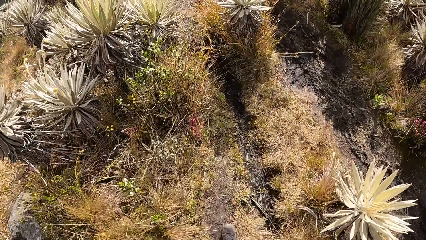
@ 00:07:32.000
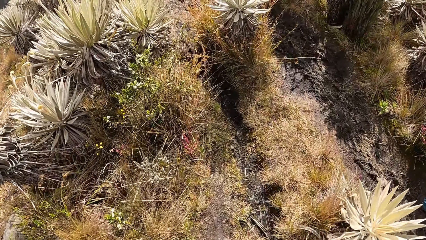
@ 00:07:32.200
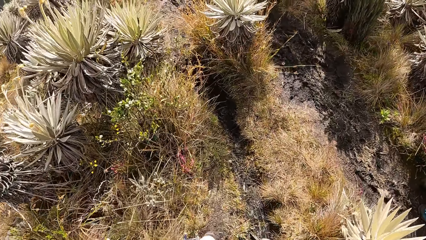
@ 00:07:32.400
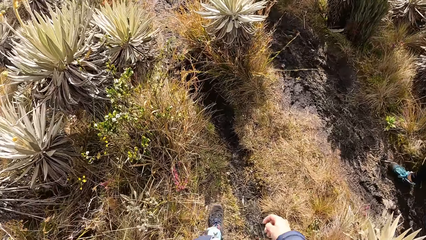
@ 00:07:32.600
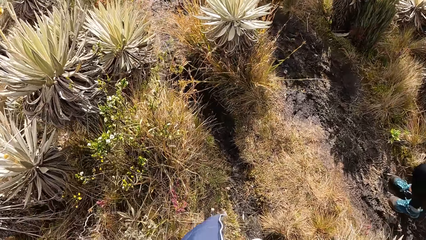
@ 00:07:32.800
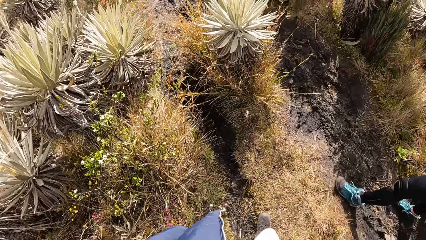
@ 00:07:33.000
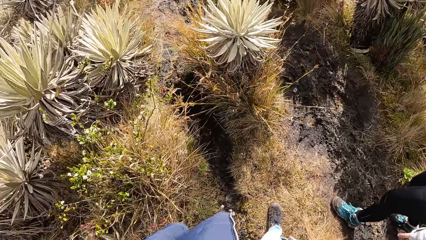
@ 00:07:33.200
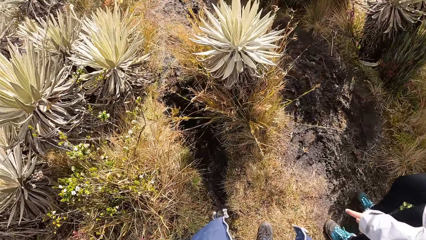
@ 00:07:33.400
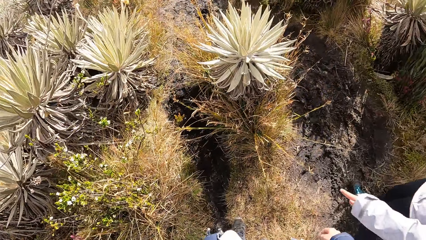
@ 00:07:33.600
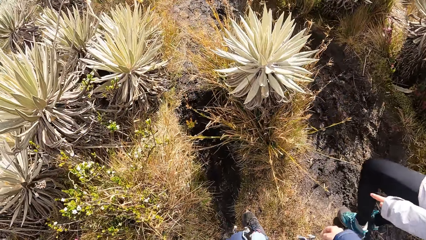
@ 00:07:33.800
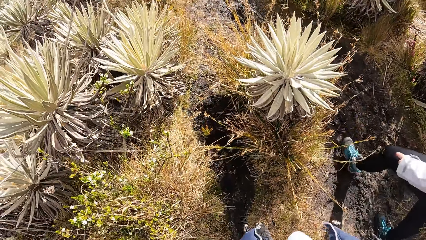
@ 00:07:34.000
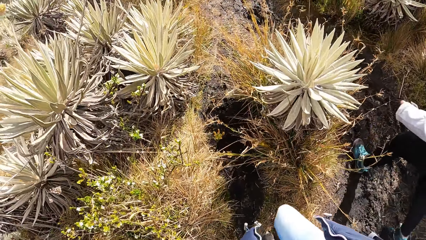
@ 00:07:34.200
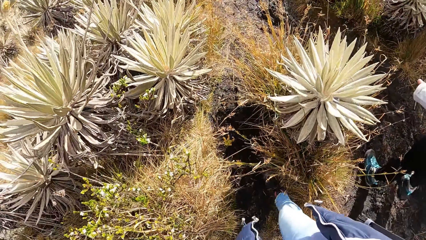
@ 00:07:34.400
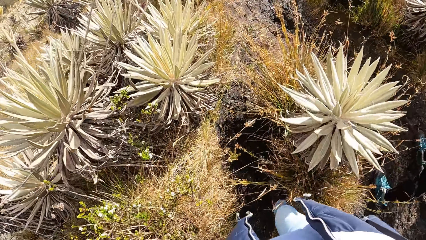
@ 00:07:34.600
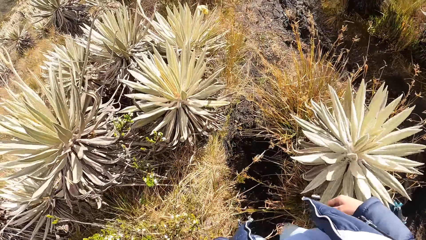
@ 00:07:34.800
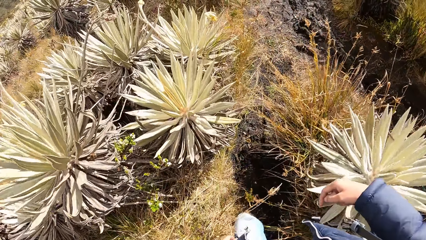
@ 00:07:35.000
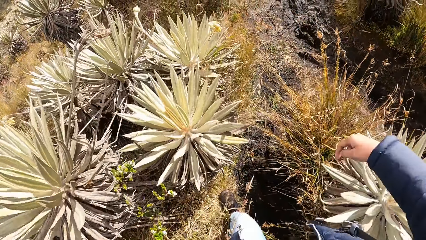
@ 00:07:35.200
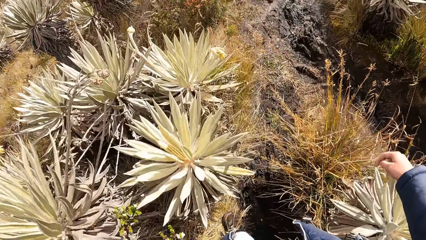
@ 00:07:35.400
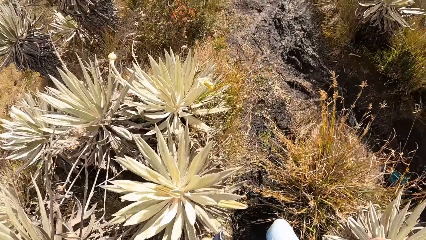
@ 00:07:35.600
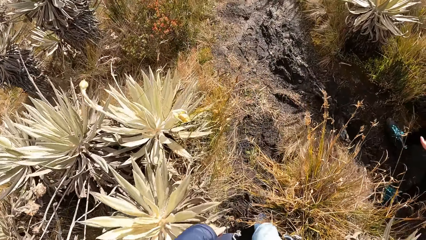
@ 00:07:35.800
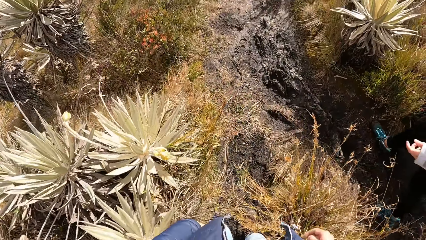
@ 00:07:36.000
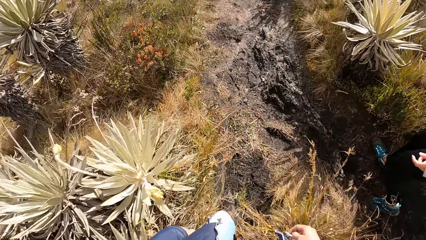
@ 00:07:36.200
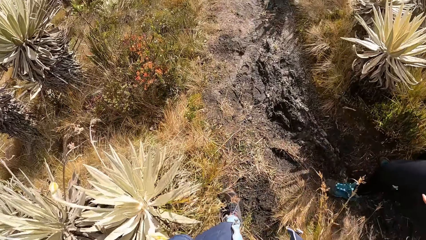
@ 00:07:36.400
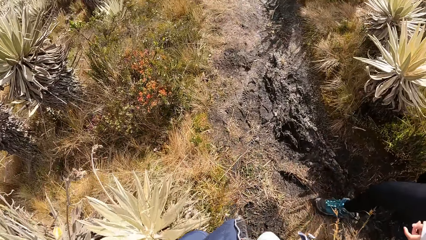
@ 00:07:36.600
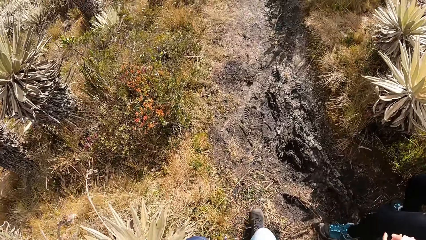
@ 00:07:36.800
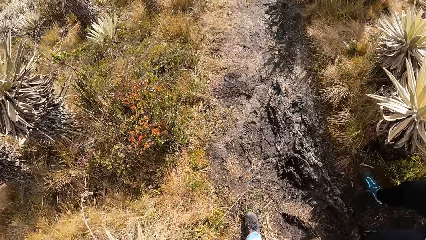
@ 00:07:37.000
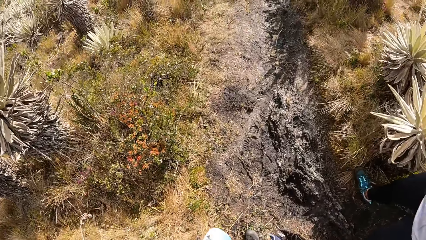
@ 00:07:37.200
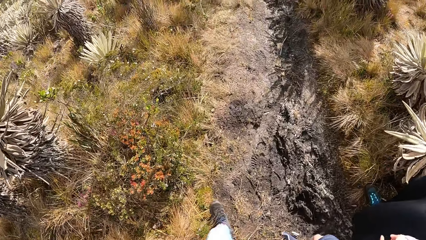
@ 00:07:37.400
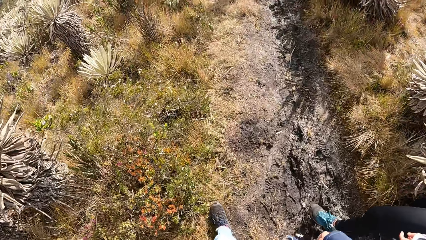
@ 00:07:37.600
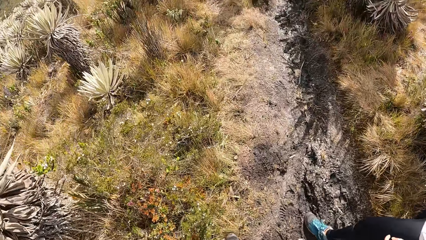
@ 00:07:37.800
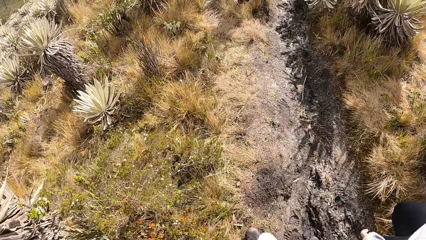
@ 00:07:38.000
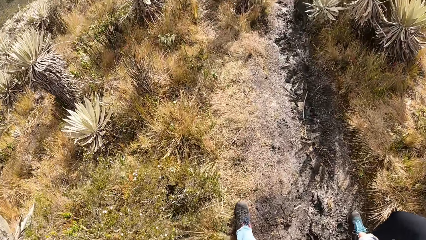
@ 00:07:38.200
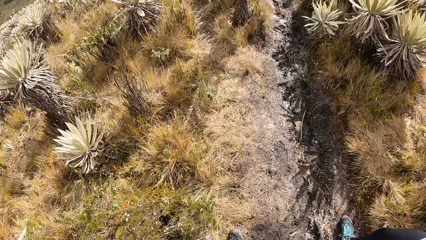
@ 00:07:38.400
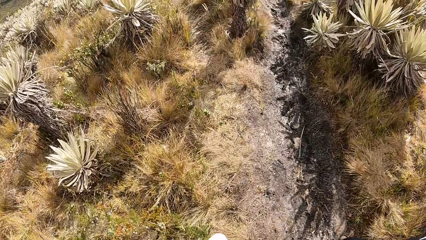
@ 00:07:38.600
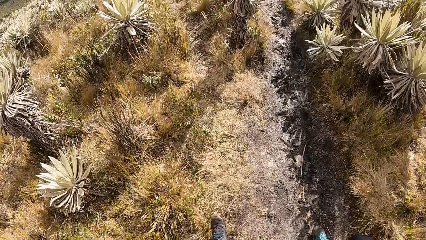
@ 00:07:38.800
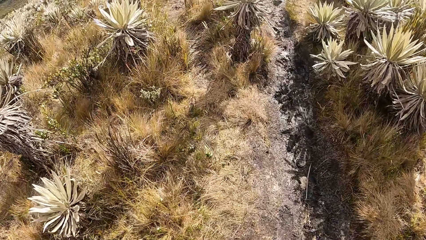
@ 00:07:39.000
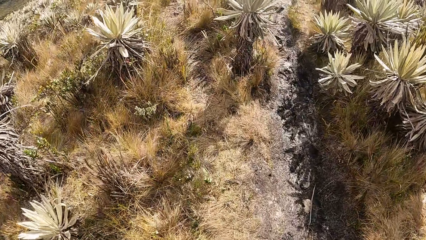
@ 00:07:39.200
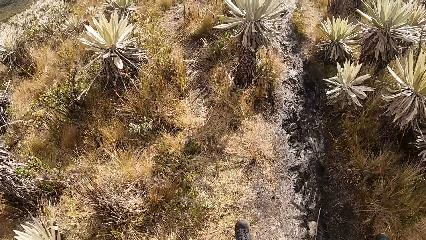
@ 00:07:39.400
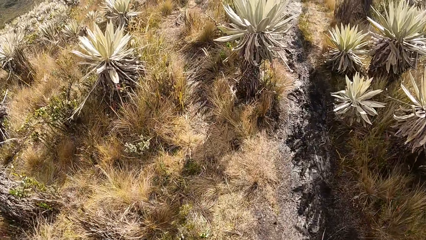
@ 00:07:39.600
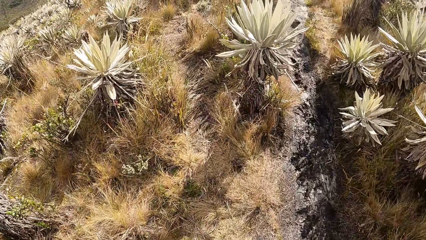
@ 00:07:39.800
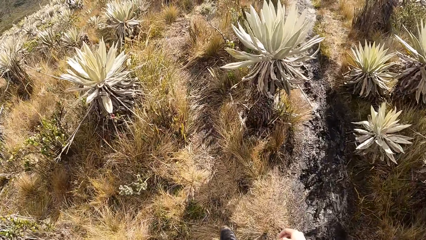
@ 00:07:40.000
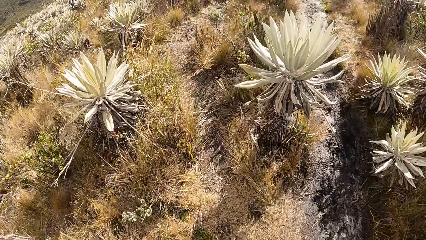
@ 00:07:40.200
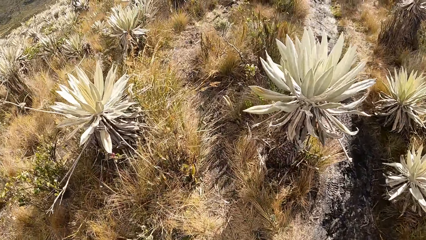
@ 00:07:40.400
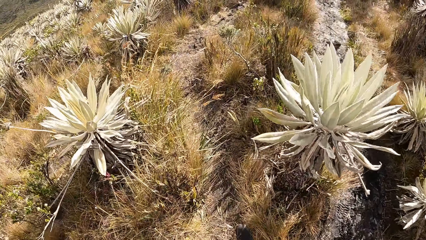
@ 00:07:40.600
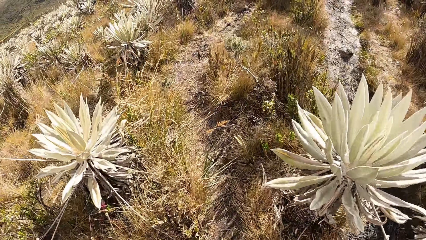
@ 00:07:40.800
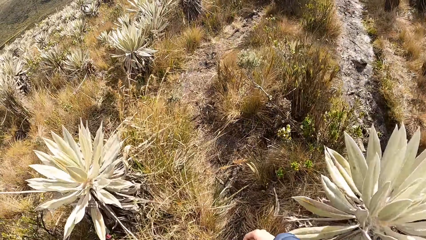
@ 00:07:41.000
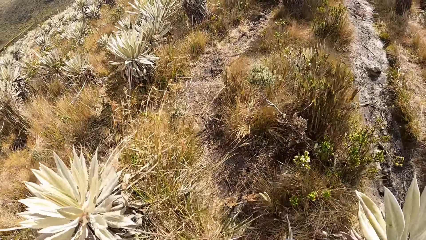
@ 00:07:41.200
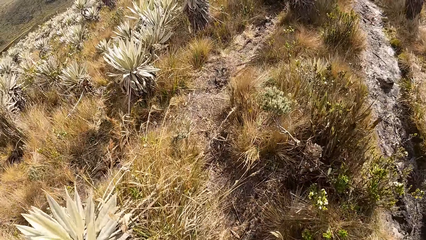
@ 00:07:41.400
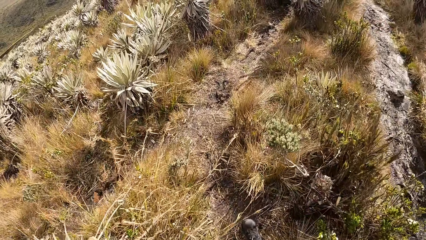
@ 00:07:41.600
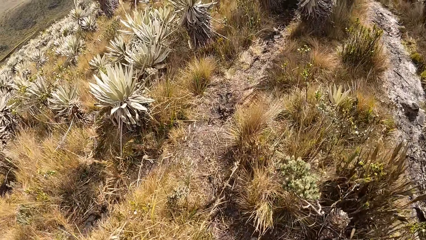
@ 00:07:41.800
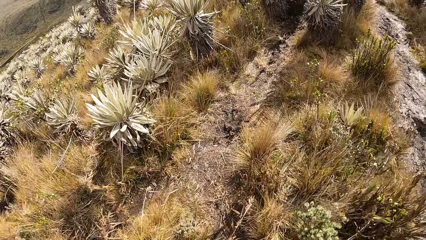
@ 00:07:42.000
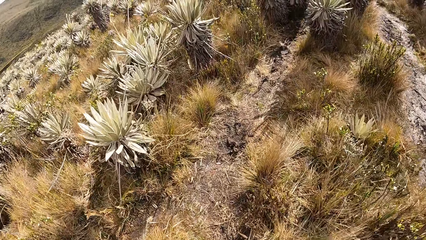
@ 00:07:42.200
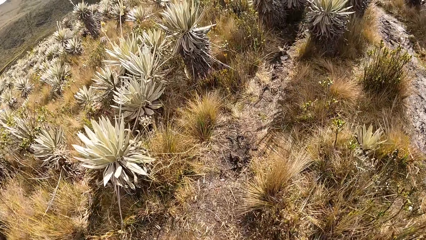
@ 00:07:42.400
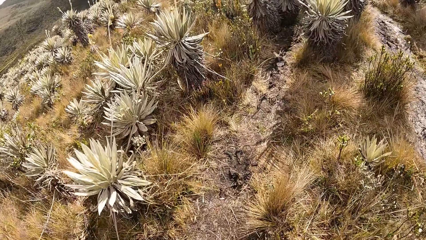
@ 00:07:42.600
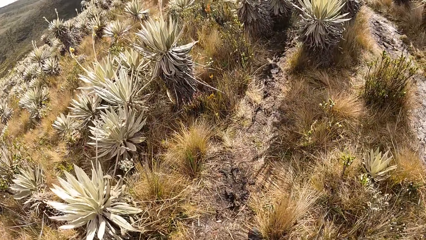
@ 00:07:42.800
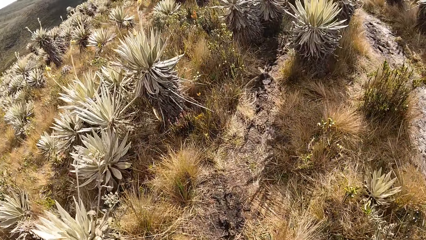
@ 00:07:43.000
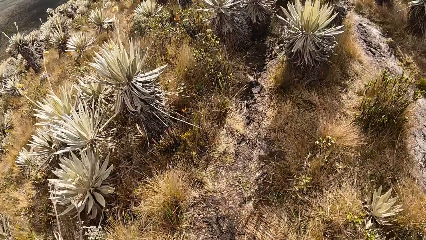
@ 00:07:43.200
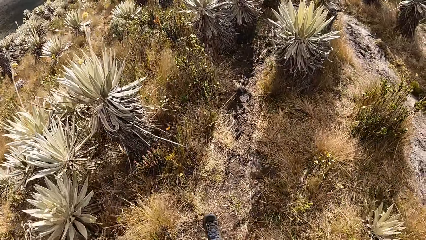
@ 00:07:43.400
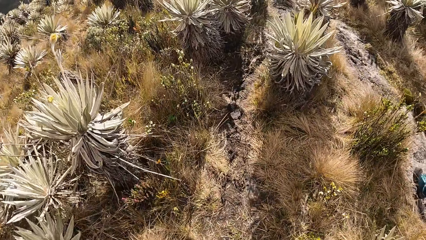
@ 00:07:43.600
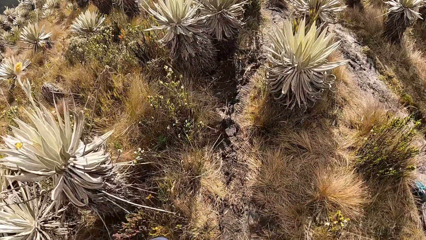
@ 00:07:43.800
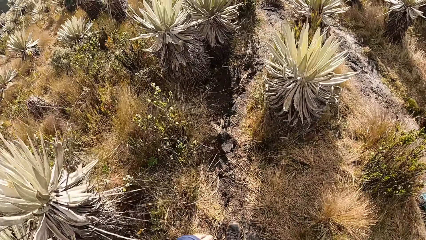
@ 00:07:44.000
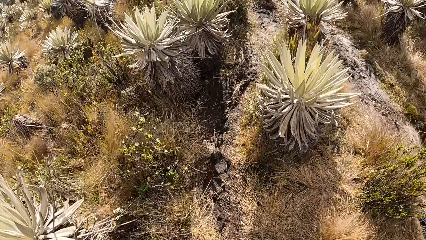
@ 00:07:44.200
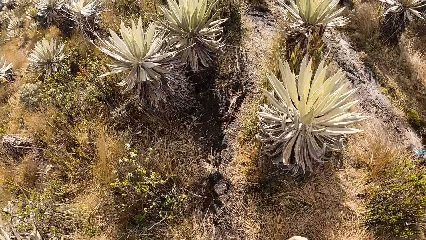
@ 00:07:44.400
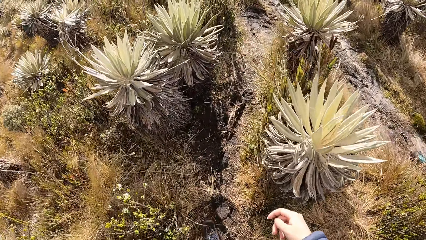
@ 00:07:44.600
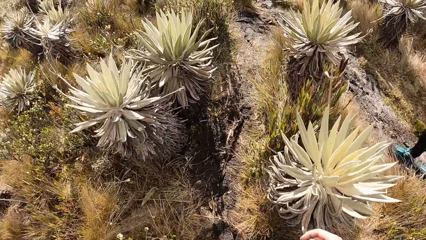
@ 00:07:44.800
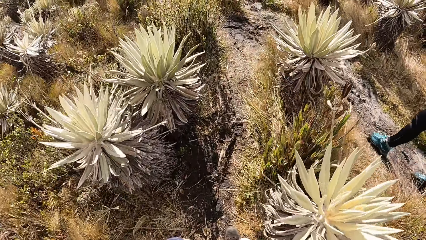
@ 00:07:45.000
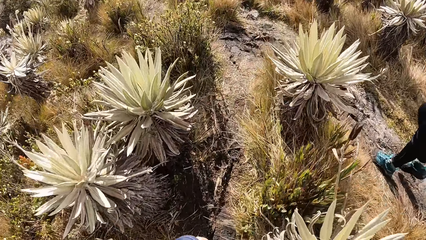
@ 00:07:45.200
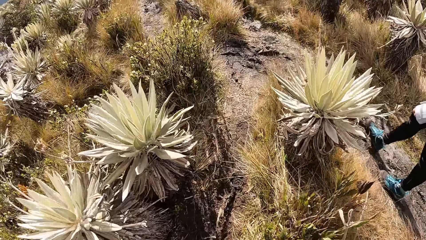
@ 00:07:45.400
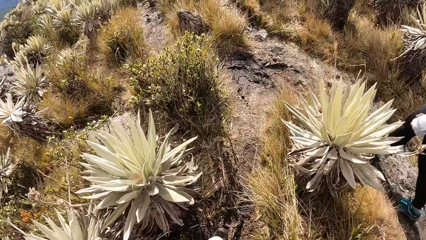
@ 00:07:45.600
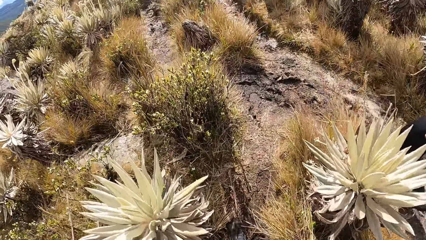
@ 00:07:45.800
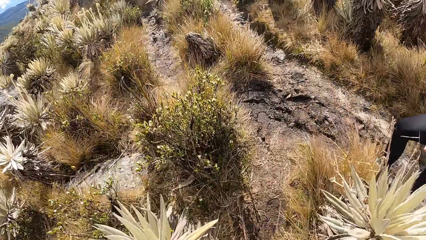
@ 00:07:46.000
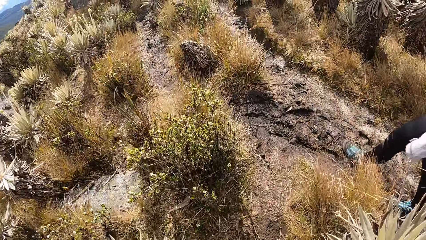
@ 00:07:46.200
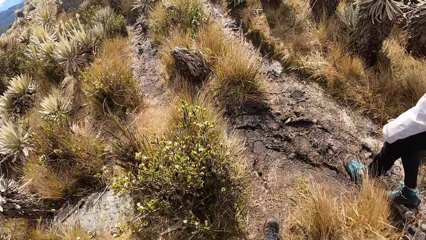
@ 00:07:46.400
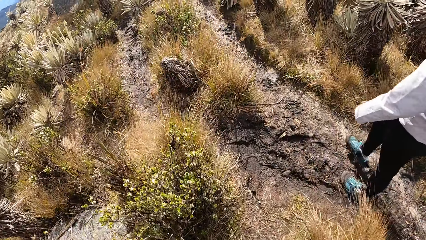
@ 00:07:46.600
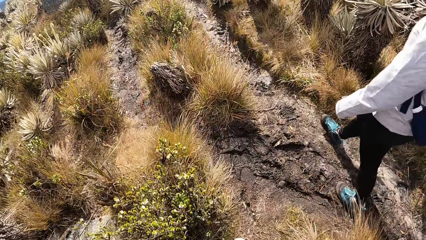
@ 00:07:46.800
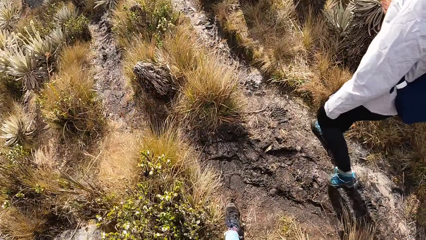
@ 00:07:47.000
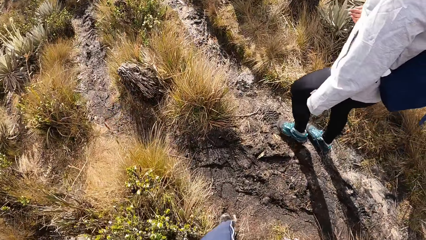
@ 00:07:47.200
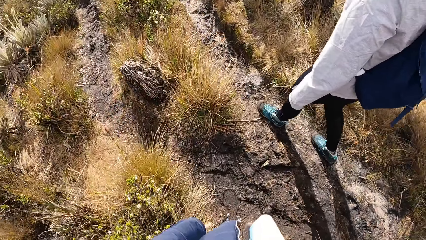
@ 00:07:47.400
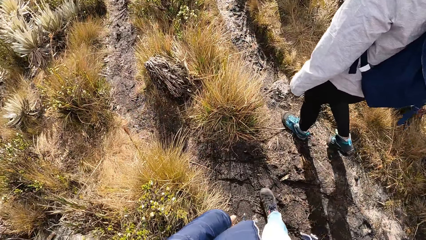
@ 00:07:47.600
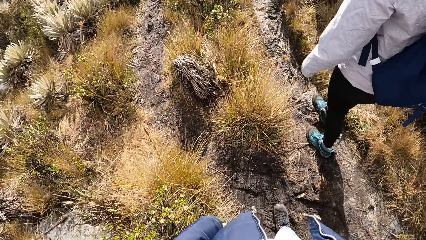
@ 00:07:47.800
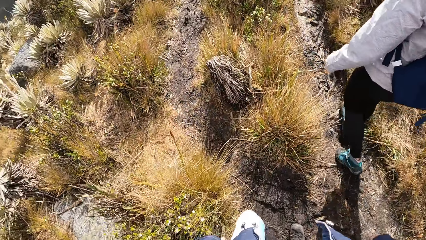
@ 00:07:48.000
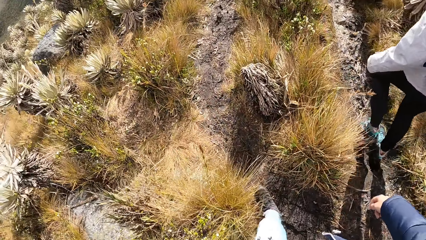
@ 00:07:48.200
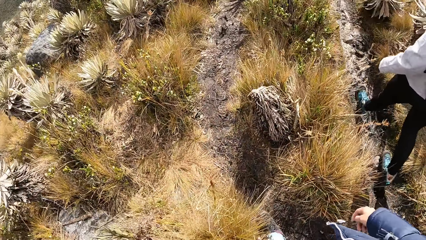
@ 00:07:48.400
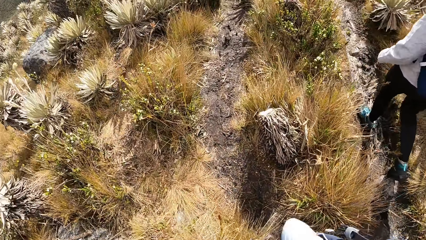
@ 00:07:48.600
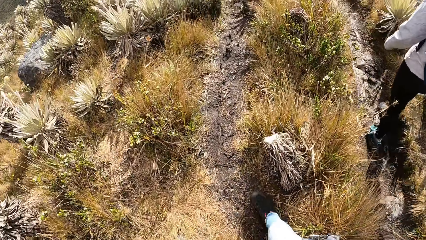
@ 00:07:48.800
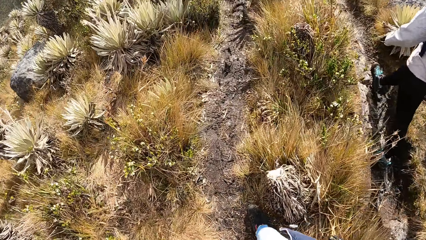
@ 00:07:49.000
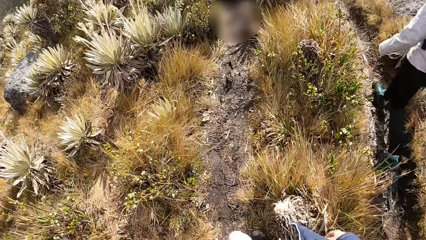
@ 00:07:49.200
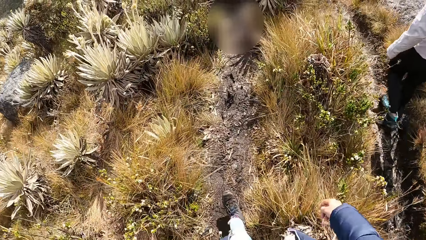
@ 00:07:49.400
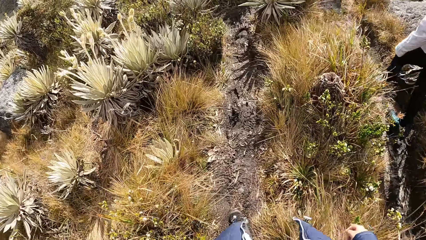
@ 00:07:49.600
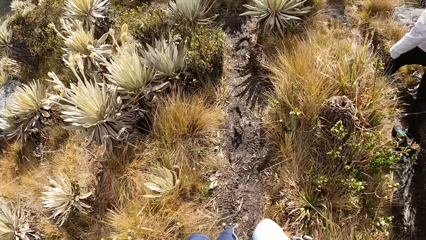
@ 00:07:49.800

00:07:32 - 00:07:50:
A woman walks. The camera wearer walks. The woman walks.
